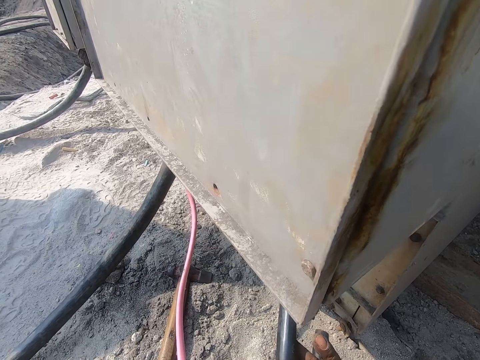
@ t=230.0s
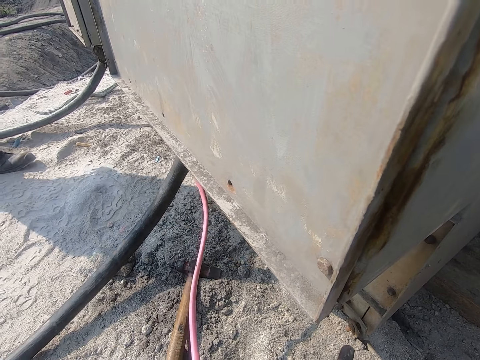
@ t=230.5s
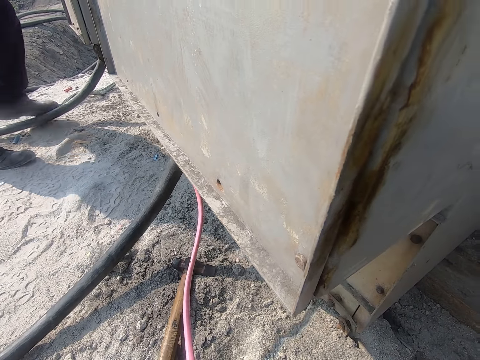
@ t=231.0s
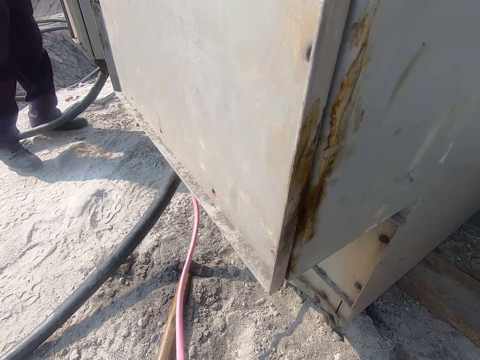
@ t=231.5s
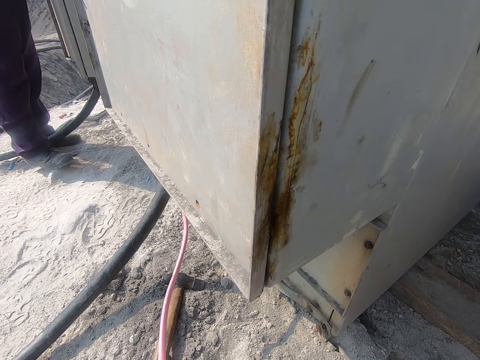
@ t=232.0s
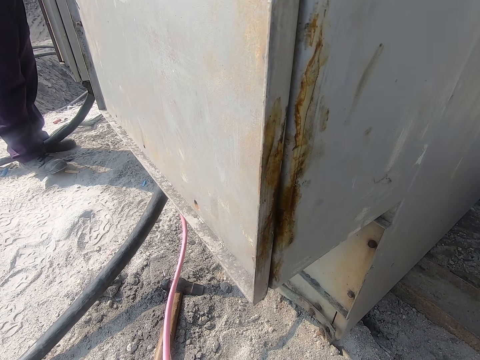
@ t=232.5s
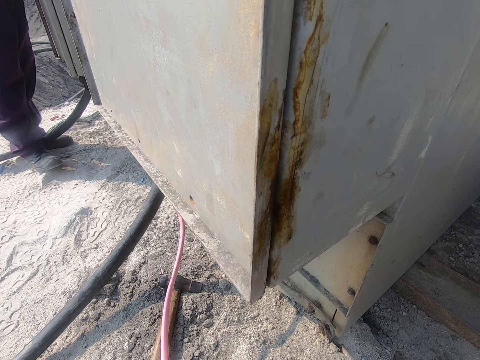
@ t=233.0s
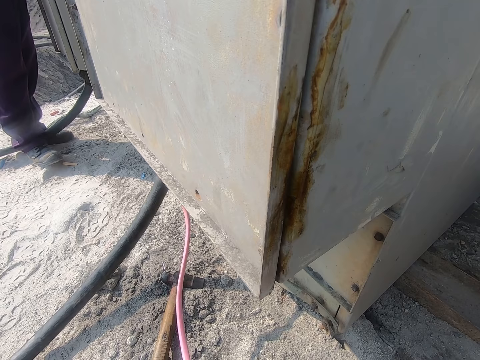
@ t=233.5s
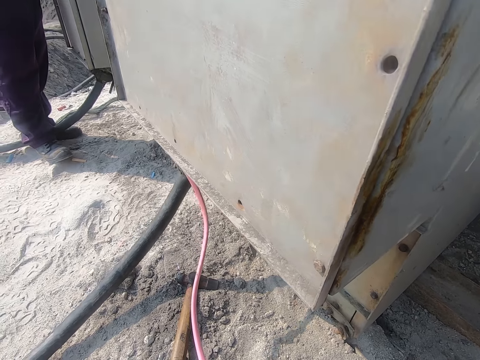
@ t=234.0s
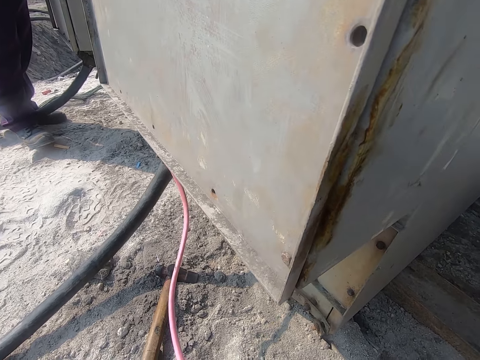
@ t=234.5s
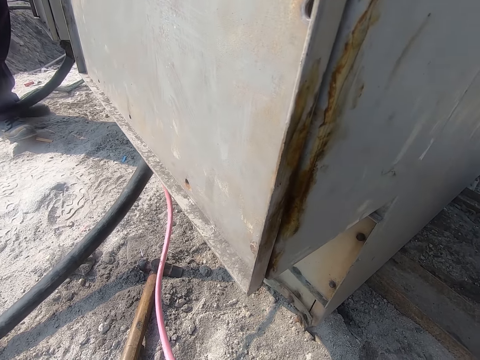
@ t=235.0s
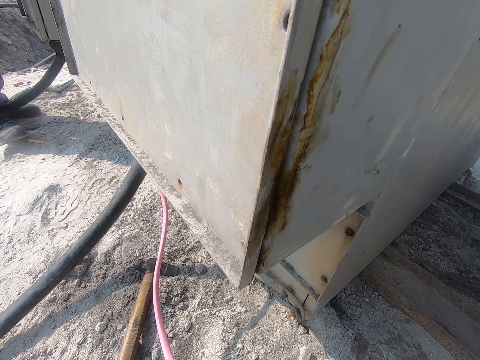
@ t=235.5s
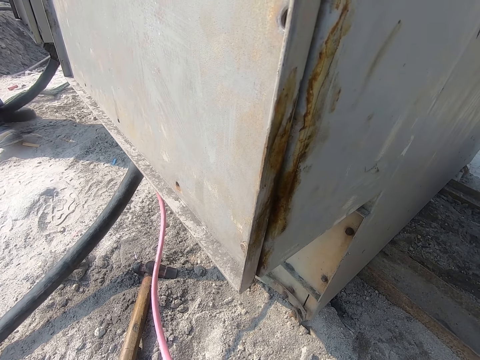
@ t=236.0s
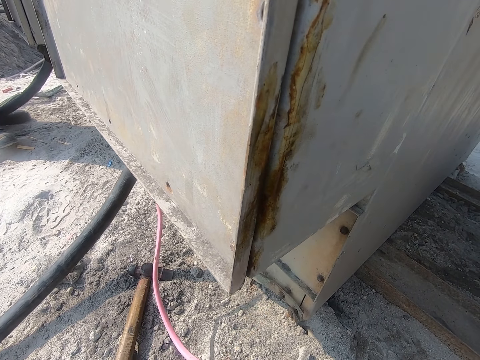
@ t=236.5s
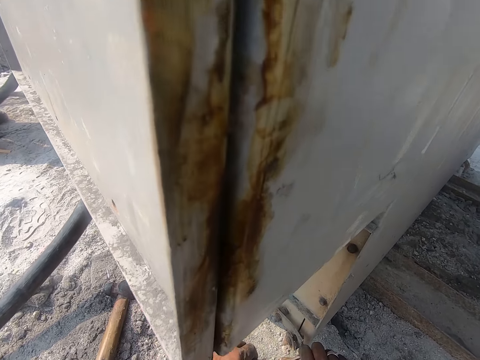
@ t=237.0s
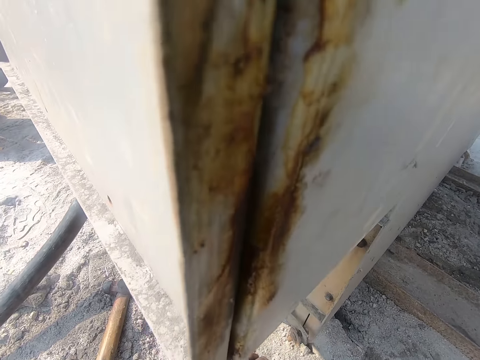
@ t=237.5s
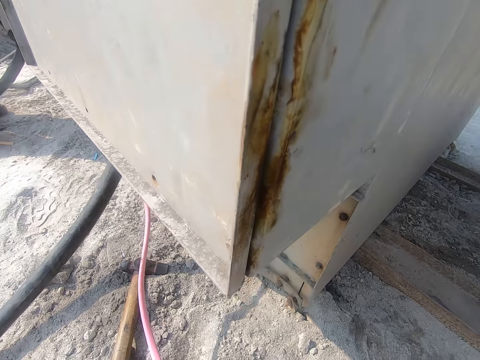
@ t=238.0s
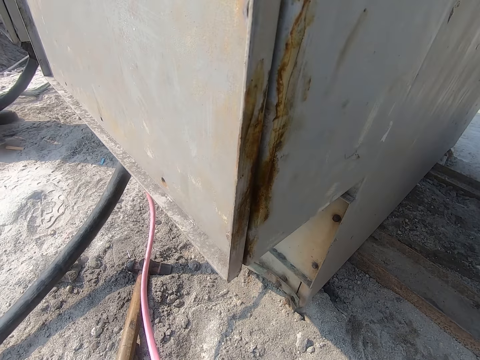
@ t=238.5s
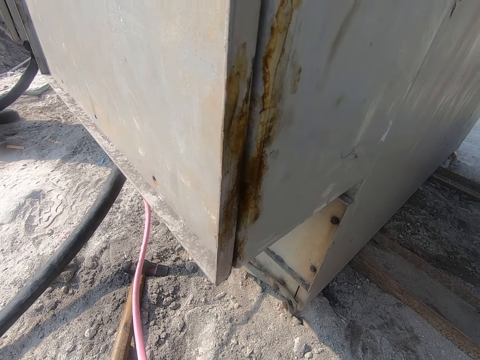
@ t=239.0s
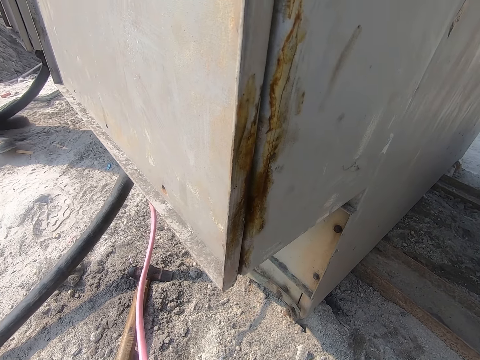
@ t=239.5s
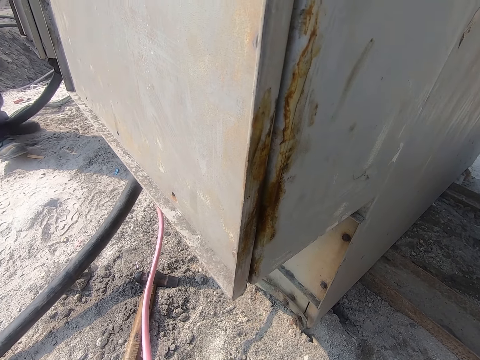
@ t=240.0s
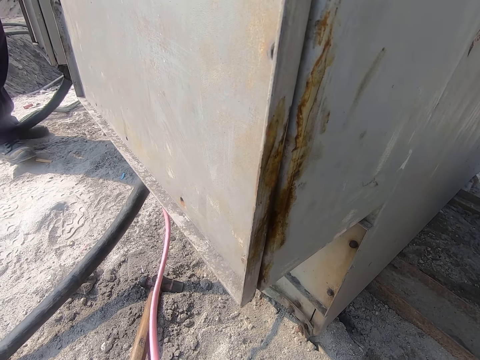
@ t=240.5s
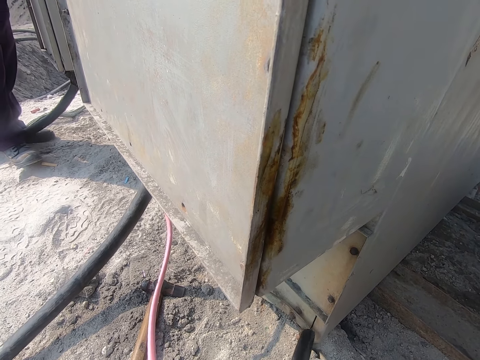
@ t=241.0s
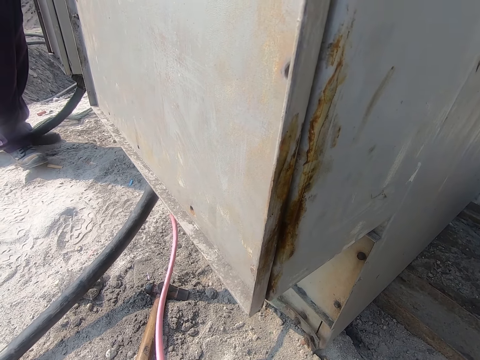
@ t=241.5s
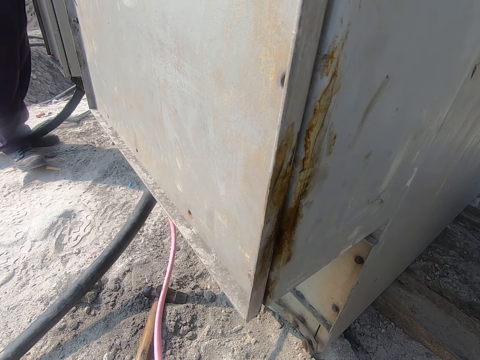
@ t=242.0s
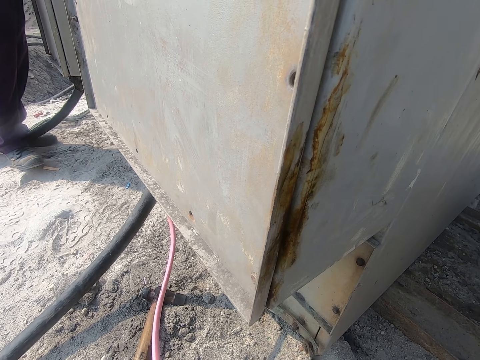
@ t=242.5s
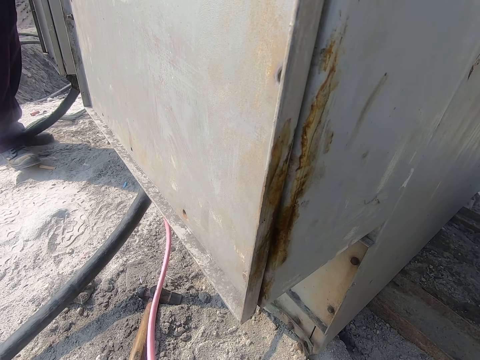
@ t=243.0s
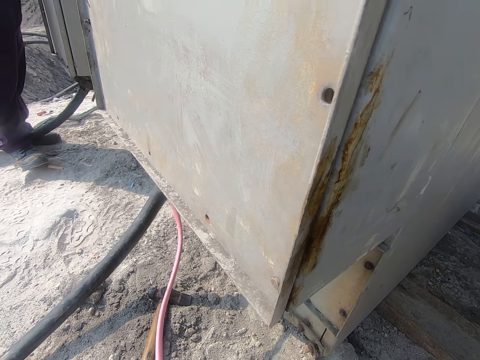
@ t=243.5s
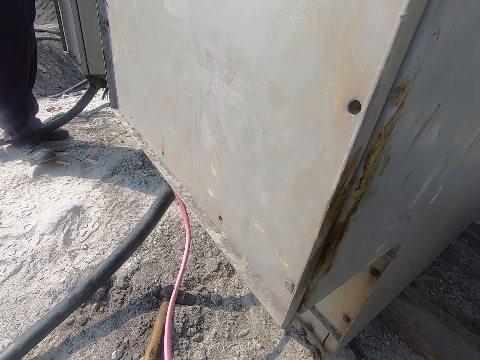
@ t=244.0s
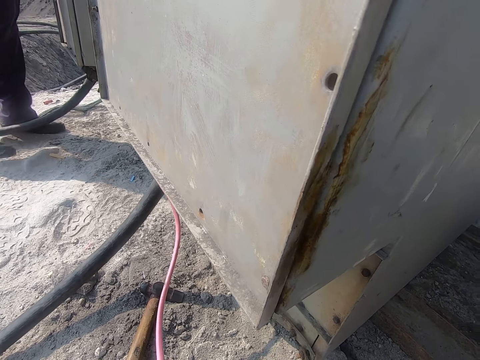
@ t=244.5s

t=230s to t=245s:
The camera wearer converses with a person. They turn a little.

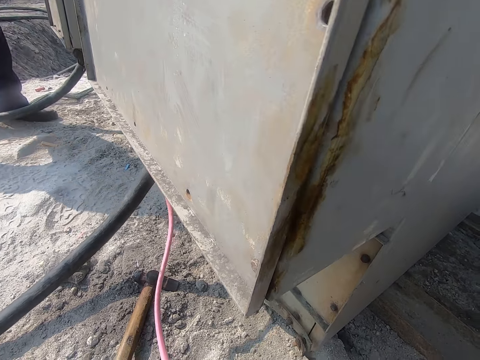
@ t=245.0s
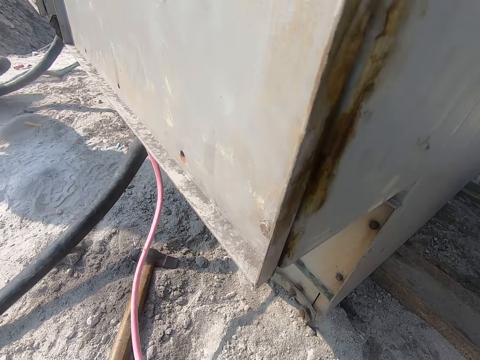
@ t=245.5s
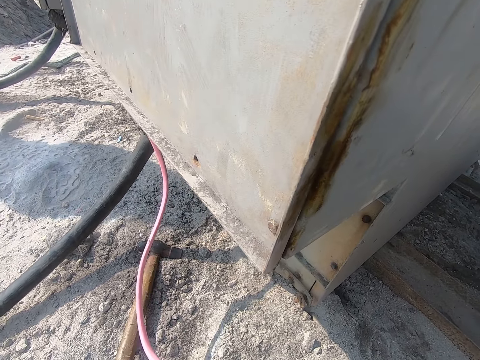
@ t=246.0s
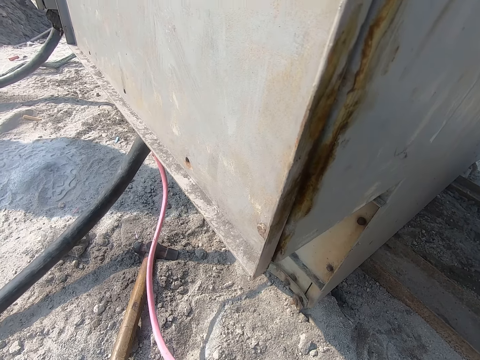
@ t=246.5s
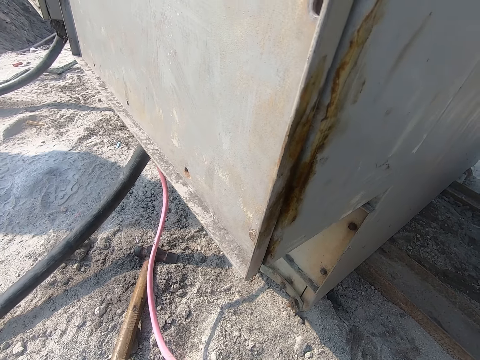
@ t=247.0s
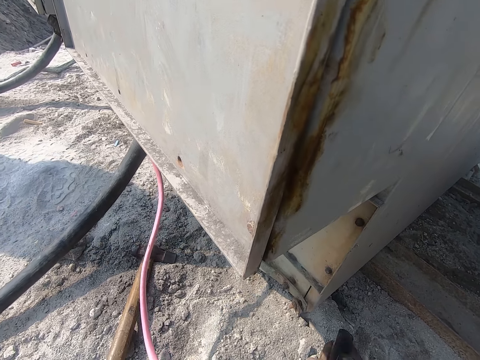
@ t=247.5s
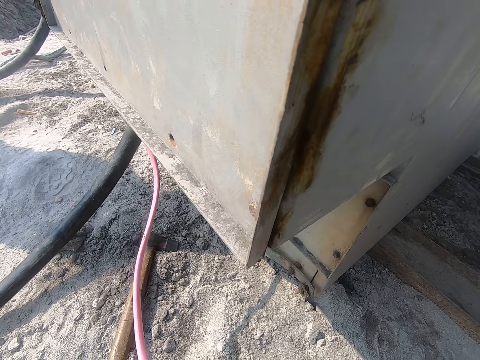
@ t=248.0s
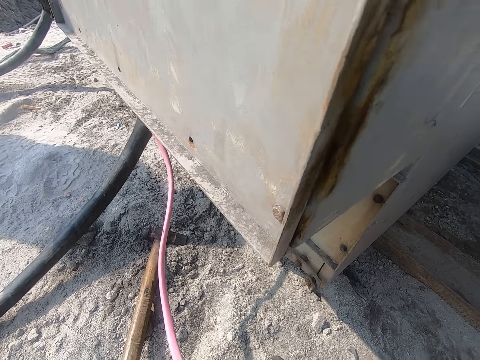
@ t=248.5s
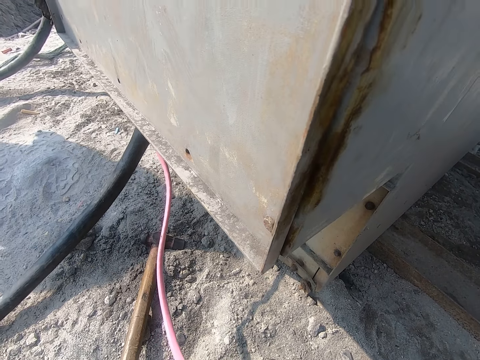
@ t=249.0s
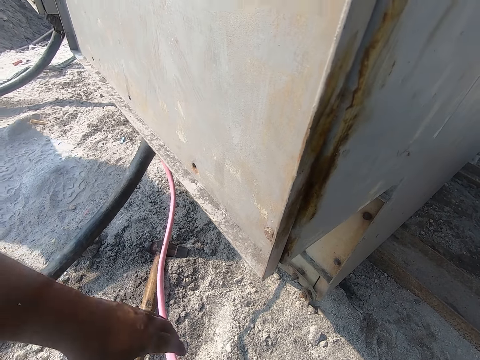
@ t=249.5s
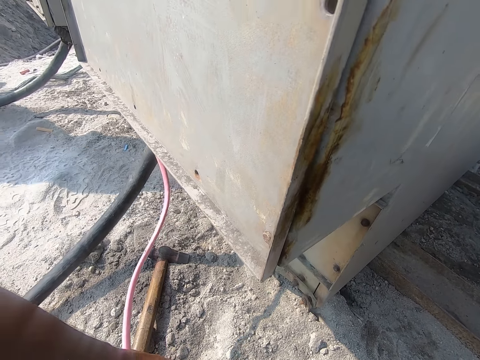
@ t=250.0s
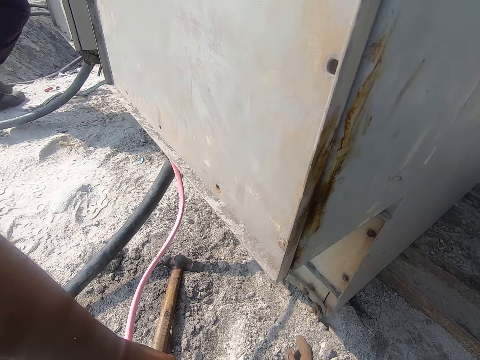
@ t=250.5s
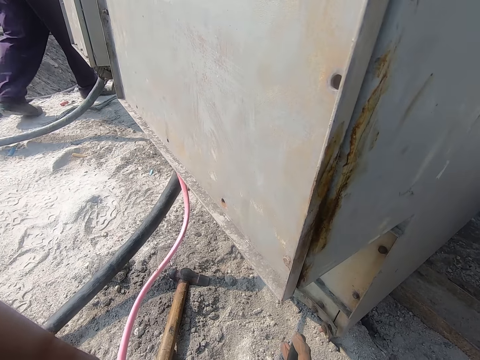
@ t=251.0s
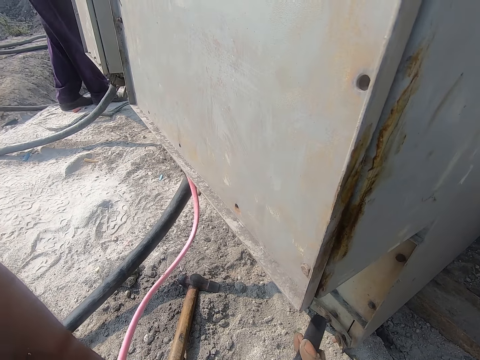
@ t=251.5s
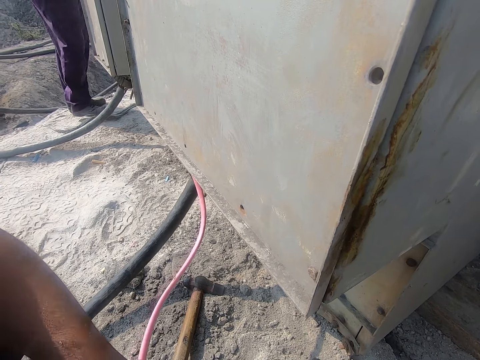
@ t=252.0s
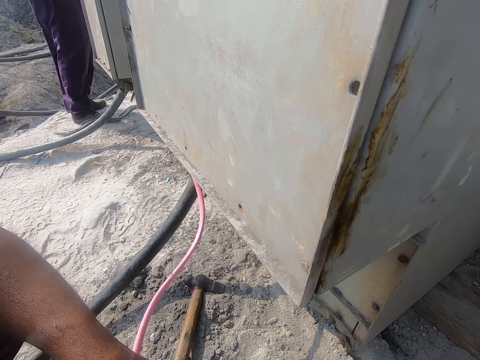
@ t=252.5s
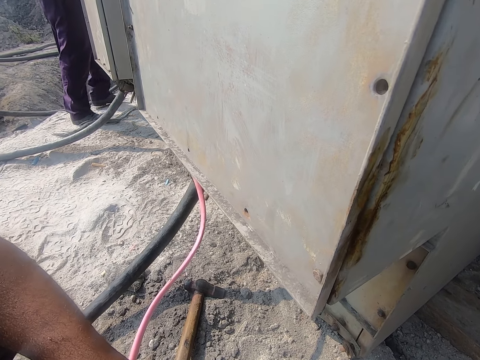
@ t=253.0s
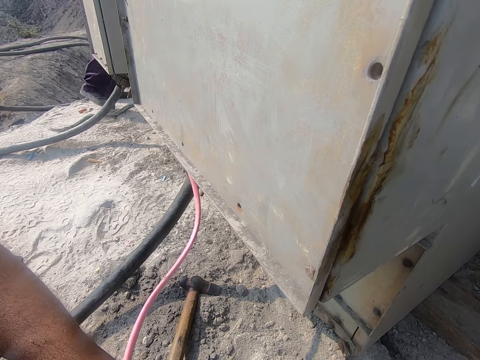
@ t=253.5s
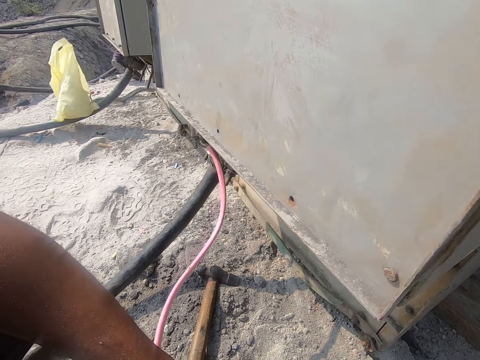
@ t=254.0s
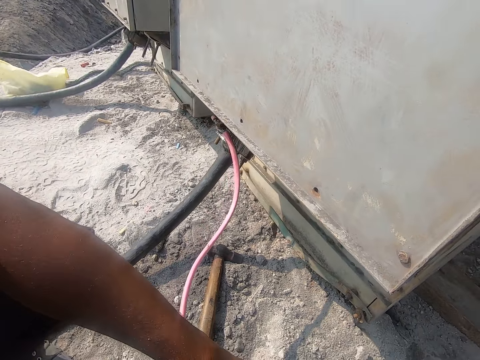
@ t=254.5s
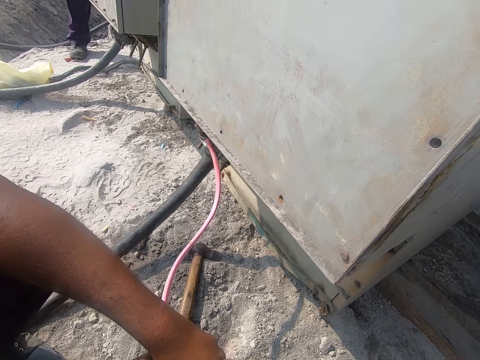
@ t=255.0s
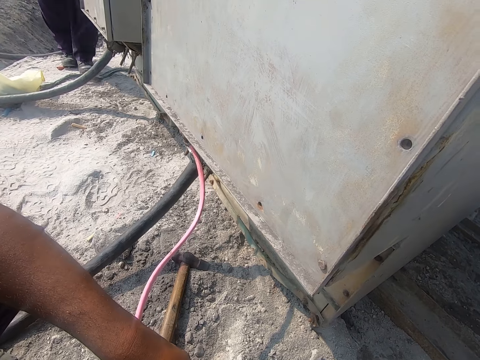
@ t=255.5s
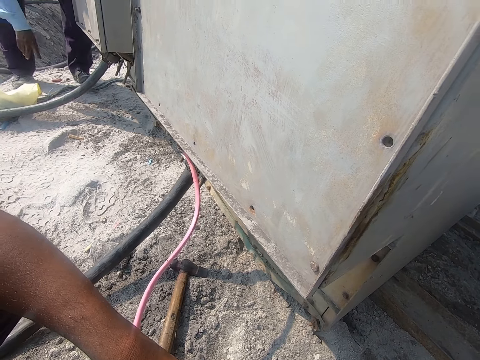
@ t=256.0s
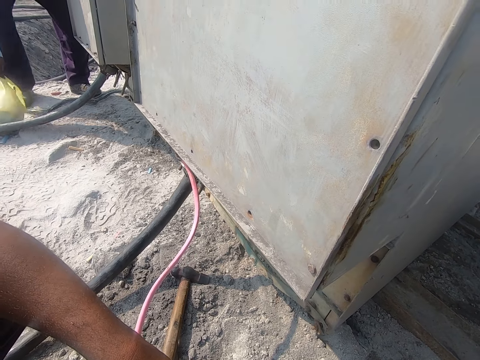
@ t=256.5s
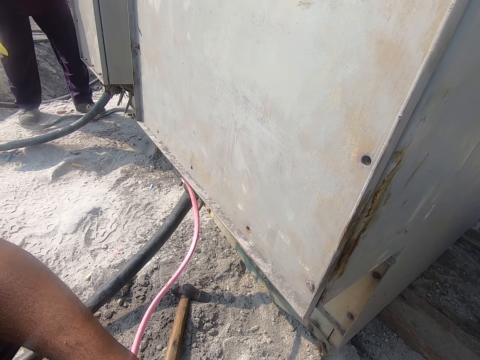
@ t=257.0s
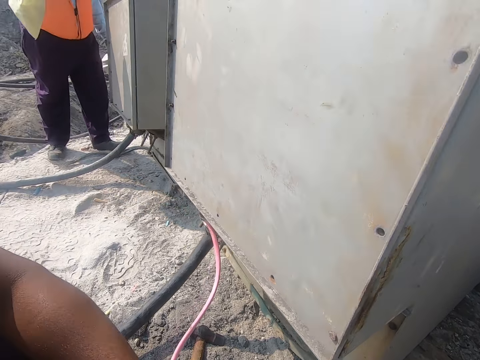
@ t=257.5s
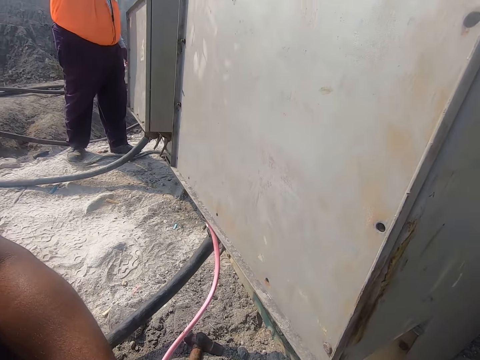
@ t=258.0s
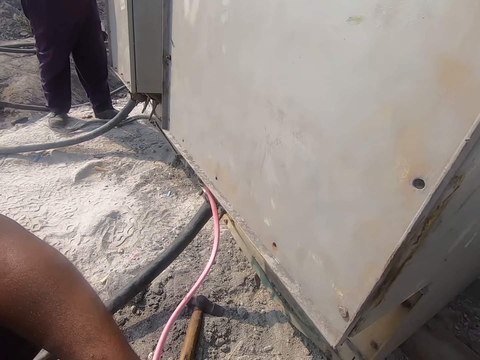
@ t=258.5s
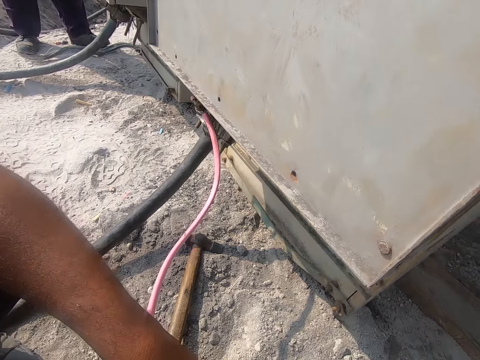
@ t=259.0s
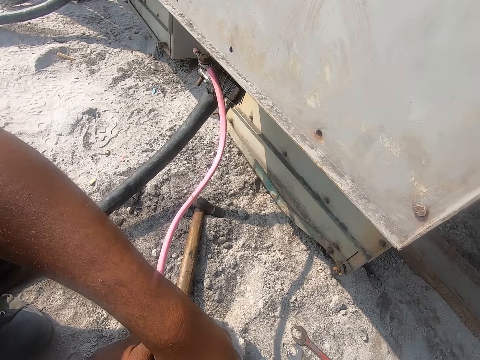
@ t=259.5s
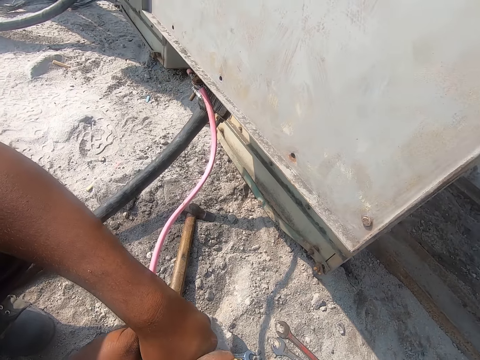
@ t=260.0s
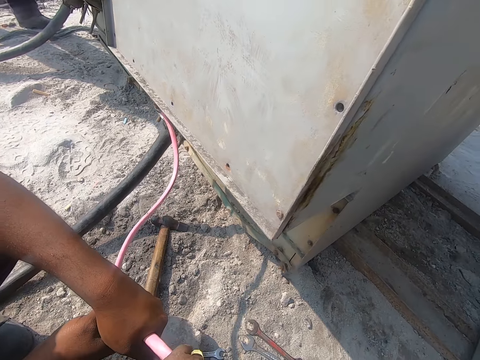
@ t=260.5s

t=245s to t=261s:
The camera wearer fixes the pipe on the plastic coated wire. A man holds the wire cable. The camera wearer turns around.
